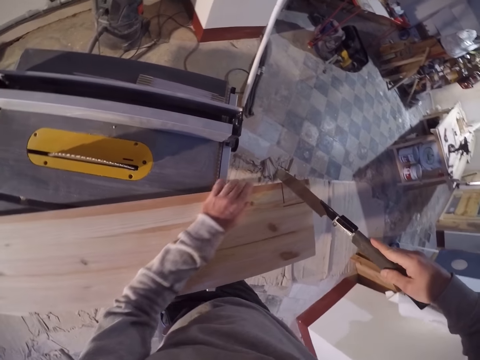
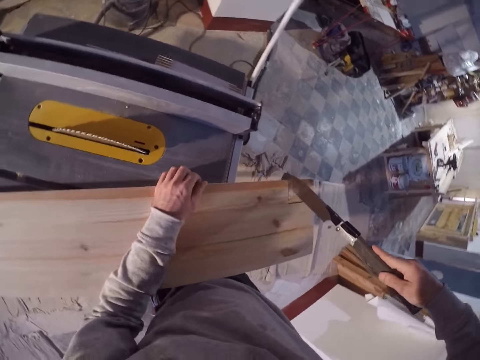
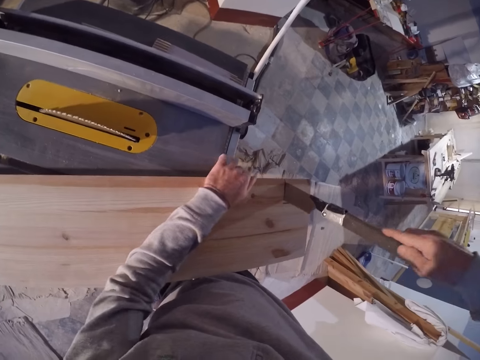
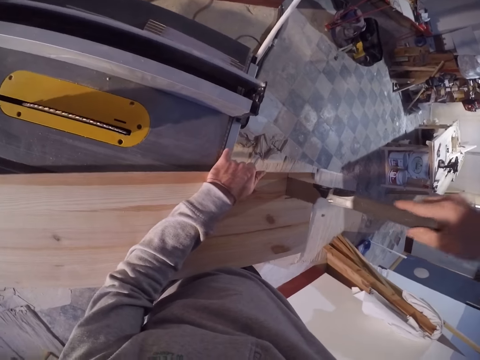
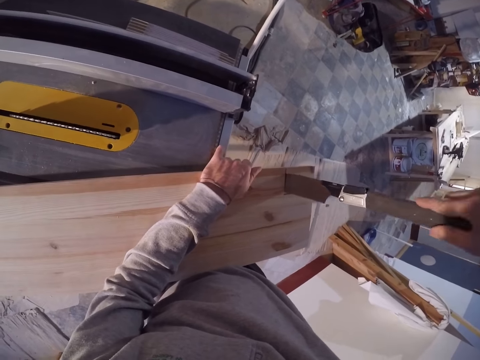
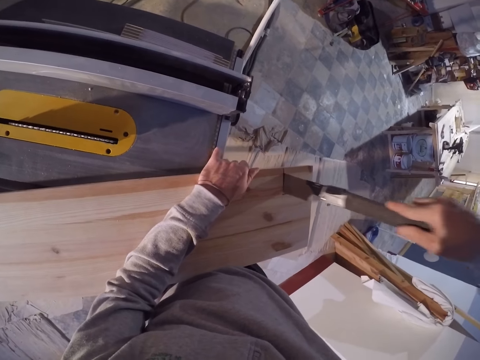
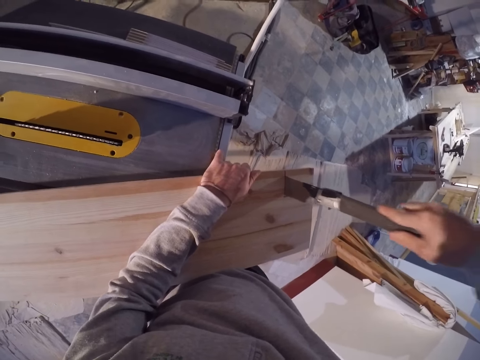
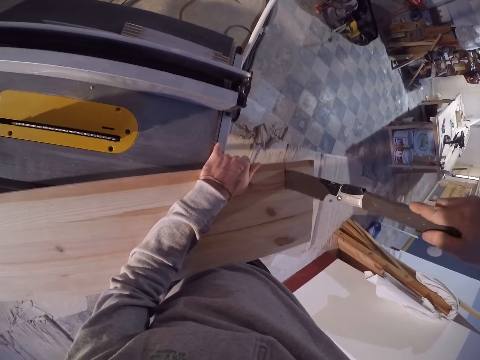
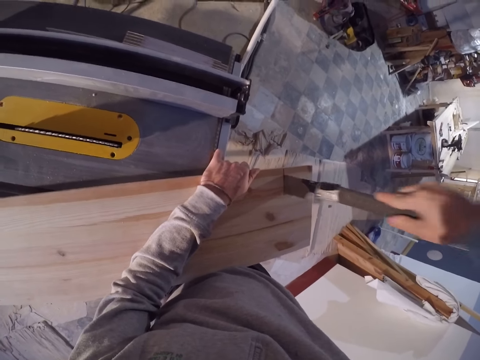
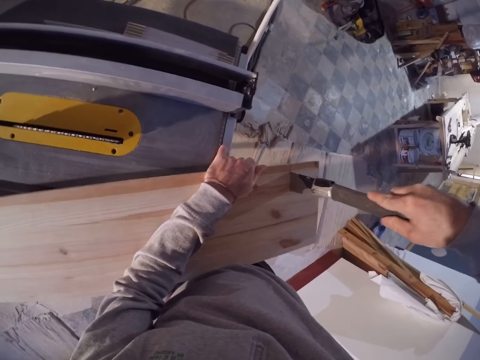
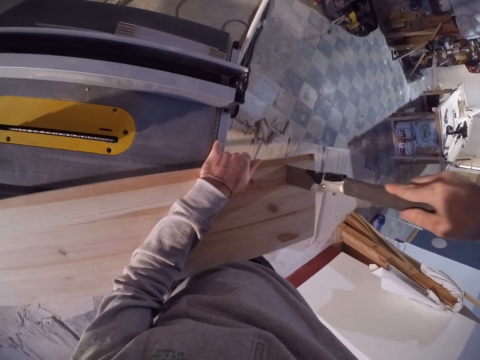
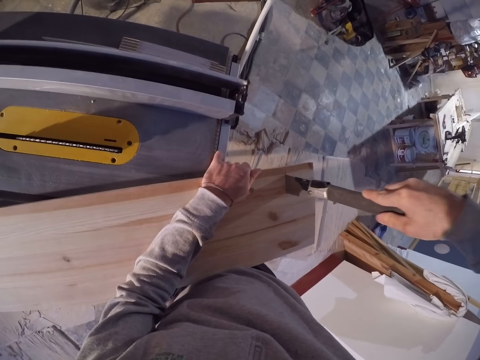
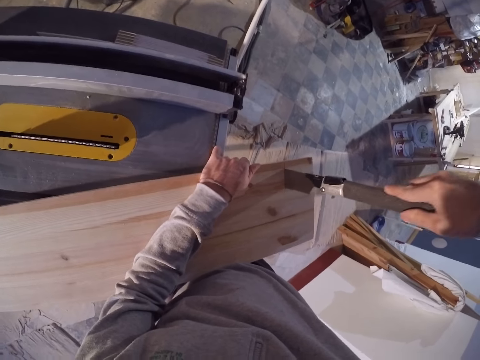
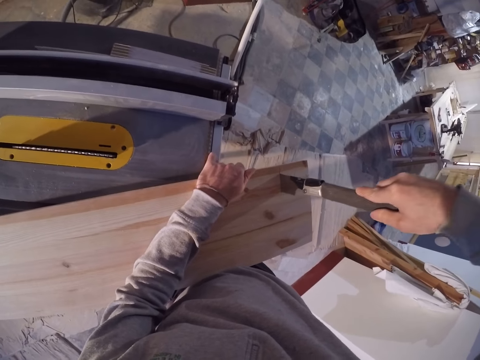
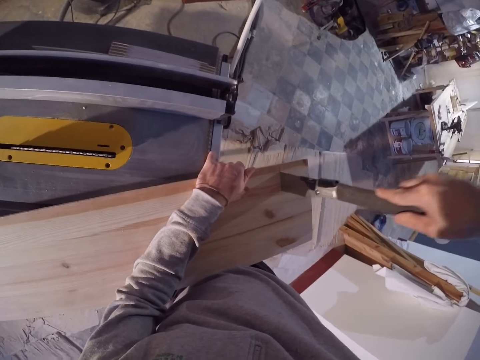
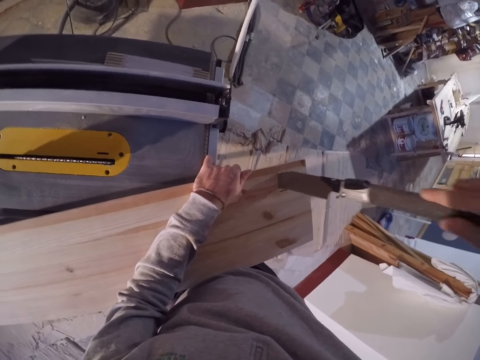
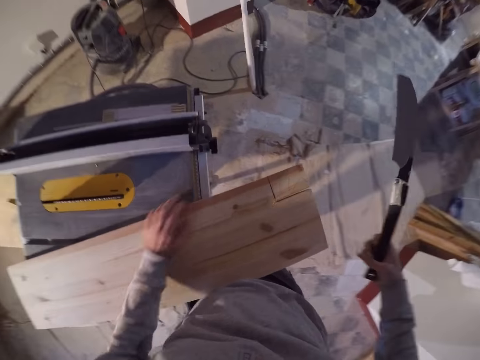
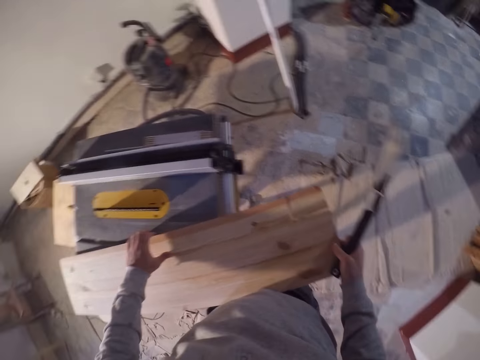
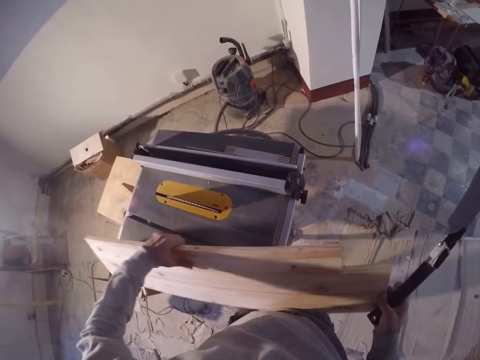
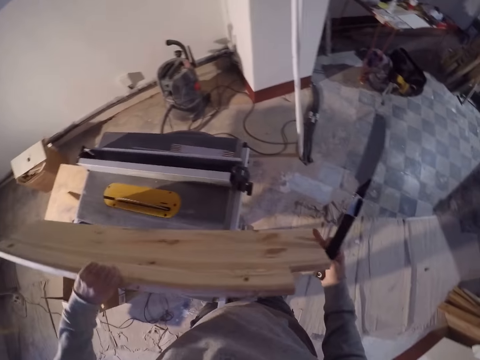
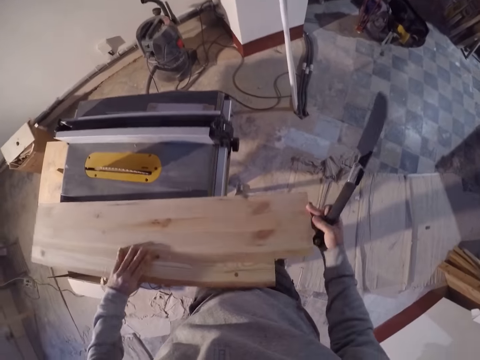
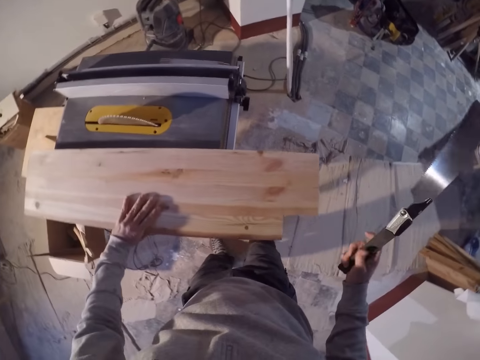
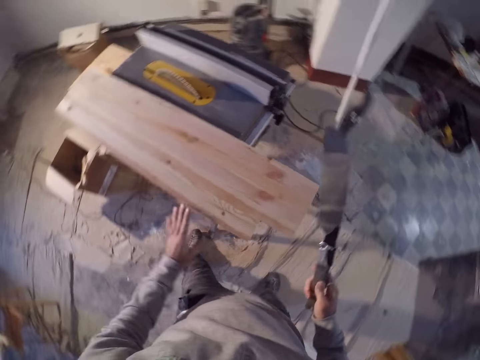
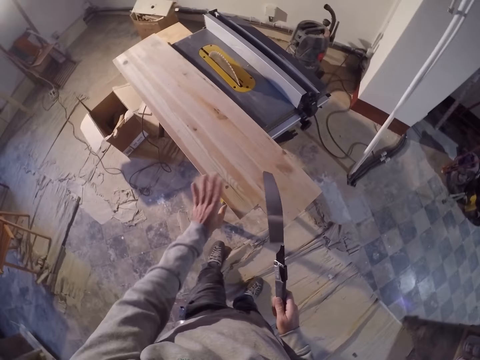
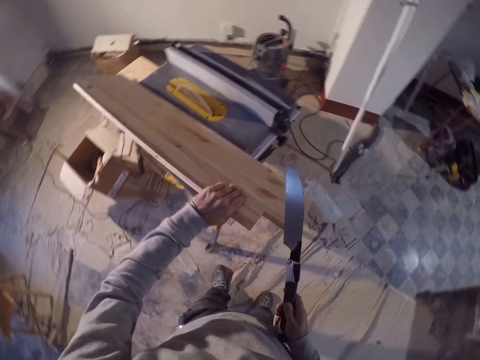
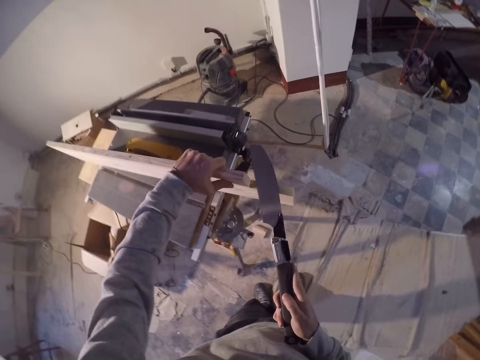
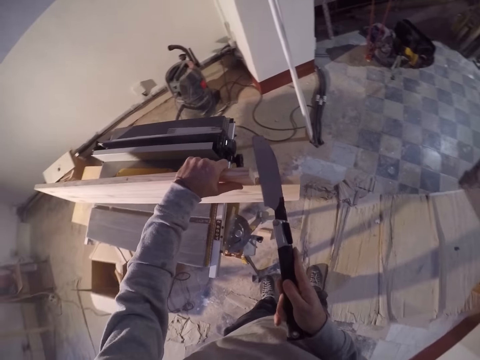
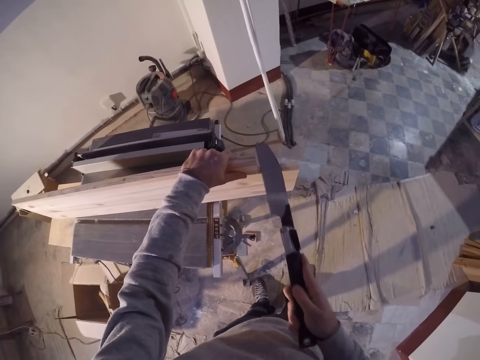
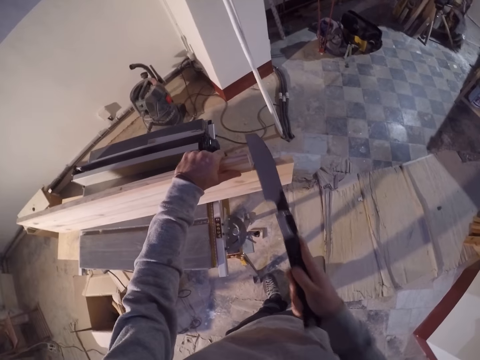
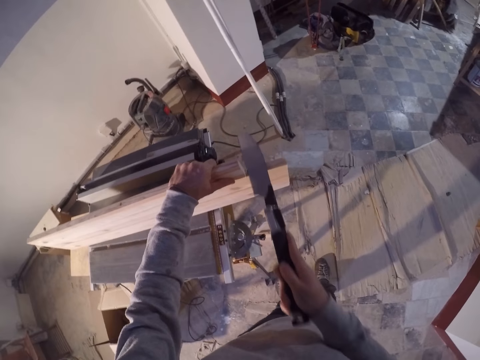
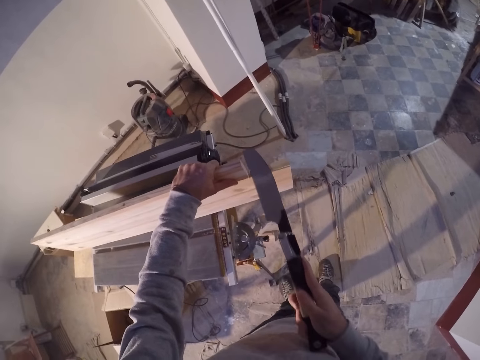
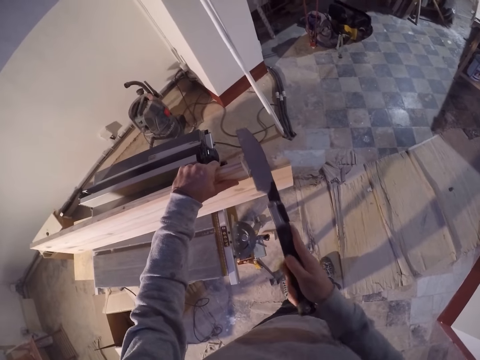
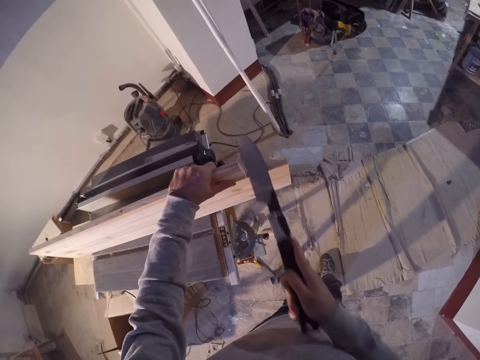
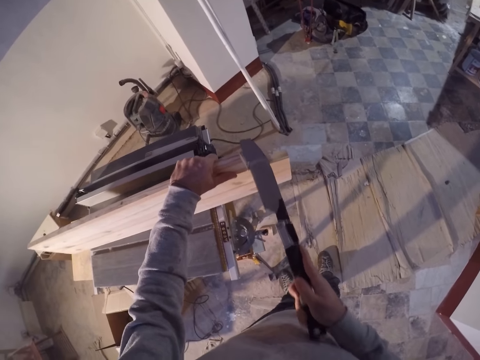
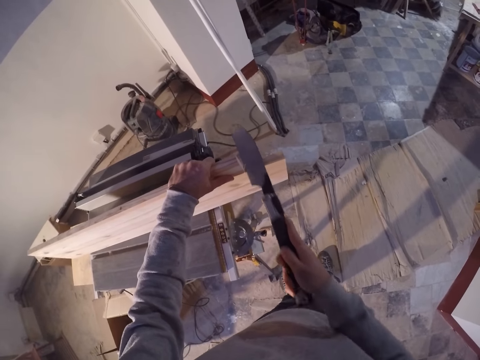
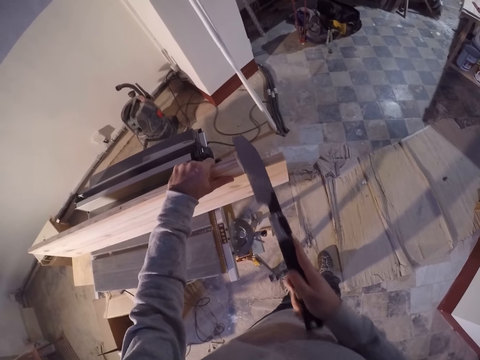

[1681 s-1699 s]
The camera wearer cuts the wood with the pull saw in his right hand. He looks at the fallen piece of wood on the floor. He turns the wood upside down on the table saw with his hands. He holds the timber with both hands. He raises the wood horizontally with his left hand. He cuts the wood with the pull saw in his right hand.

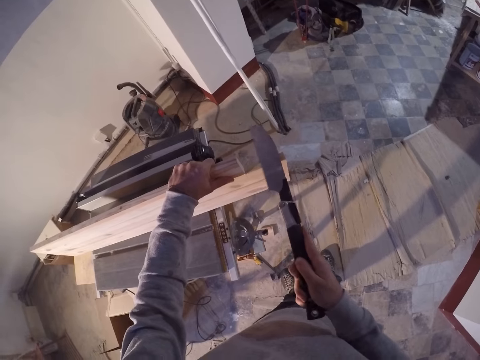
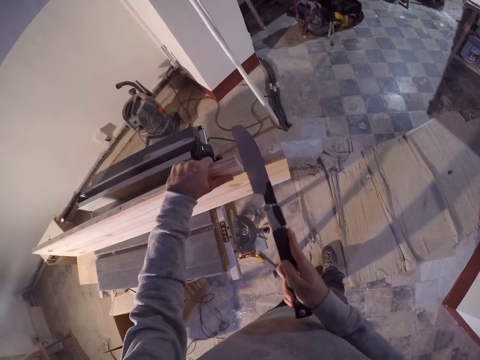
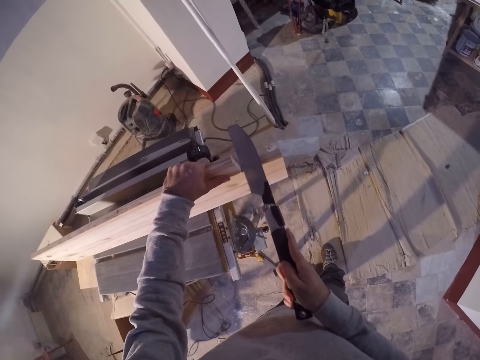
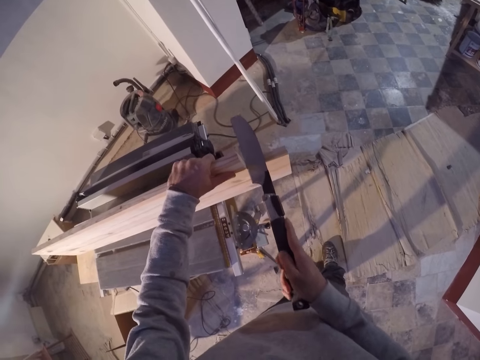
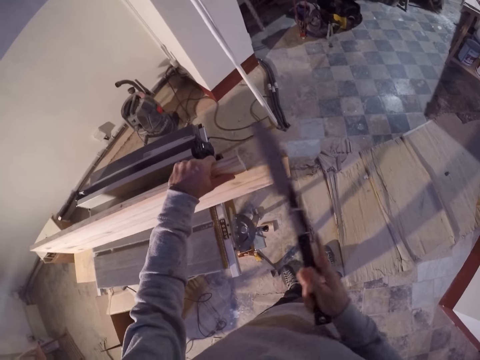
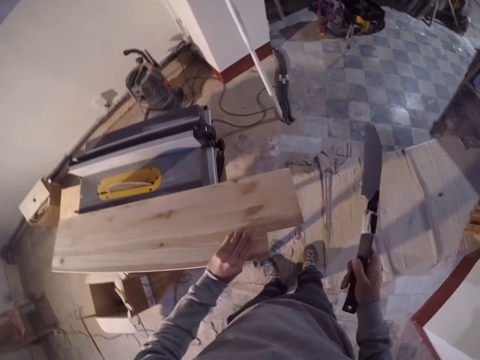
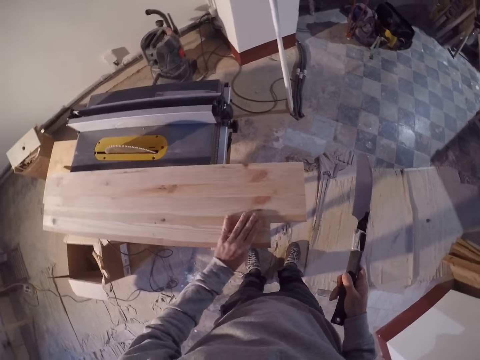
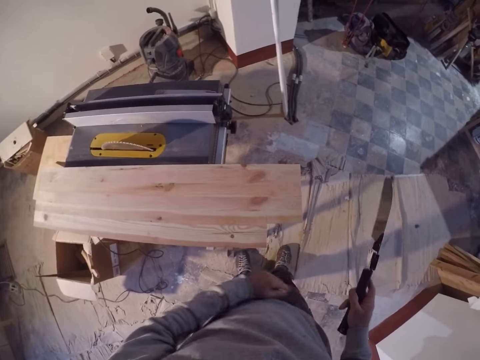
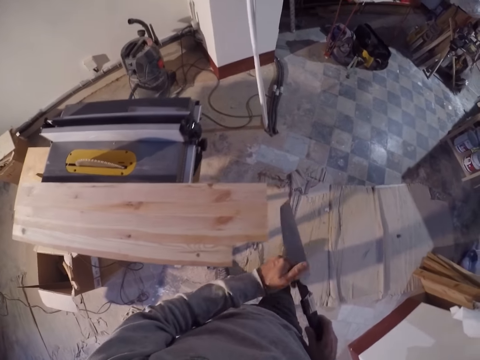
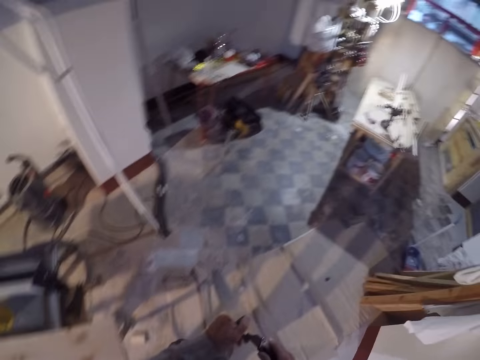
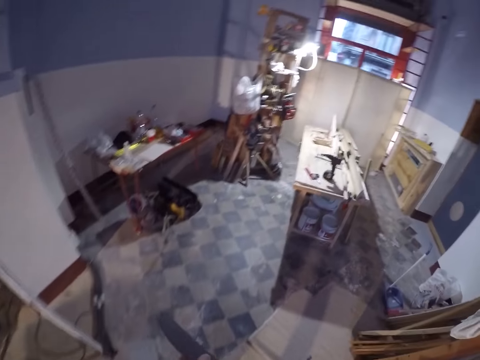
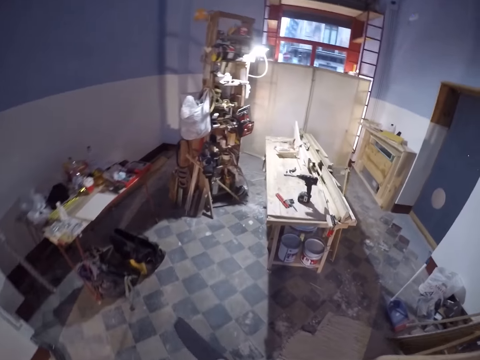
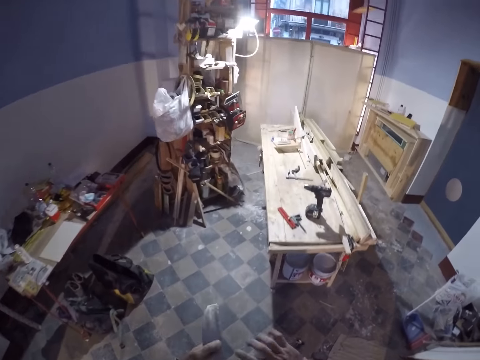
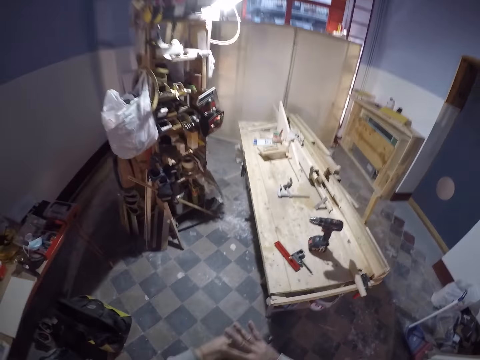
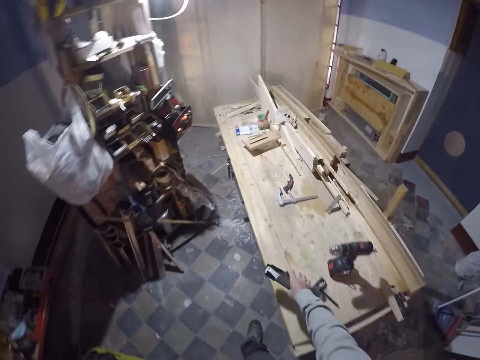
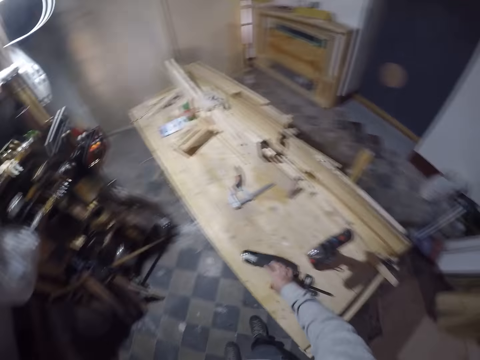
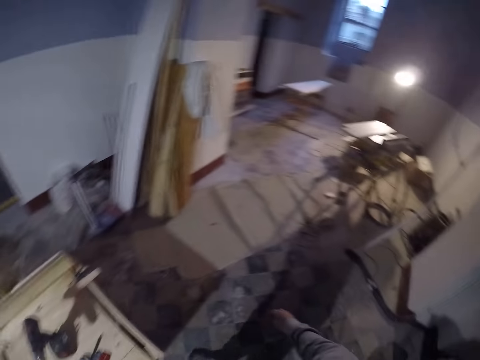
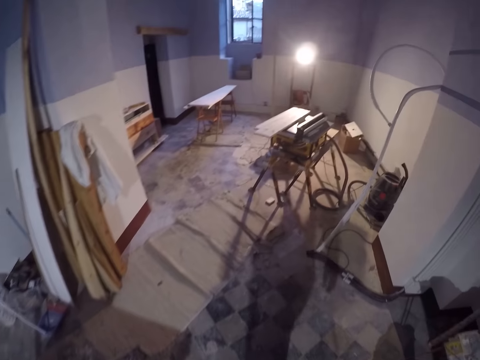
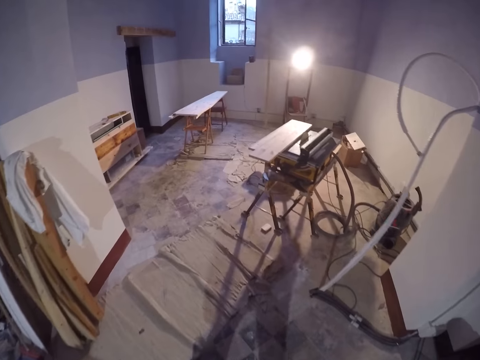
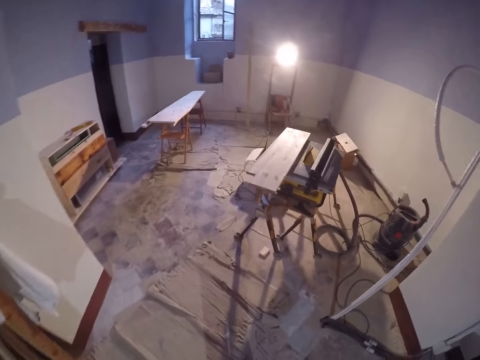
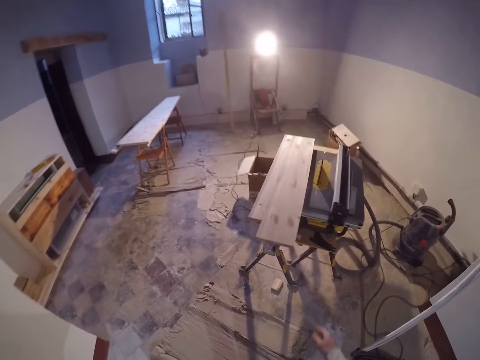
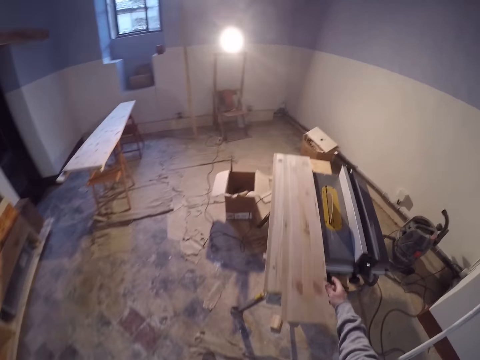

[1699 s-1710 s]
The camera wearer drops the wood on the table saw with his left hand. He wipes dirt off the wood with his left hand. He holds the pull saw with both hands. He walks around. He drops the pull saw on a work bench with his right hand. He looks around and walks around.
